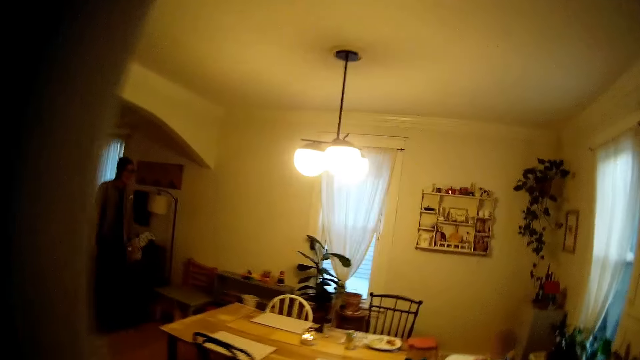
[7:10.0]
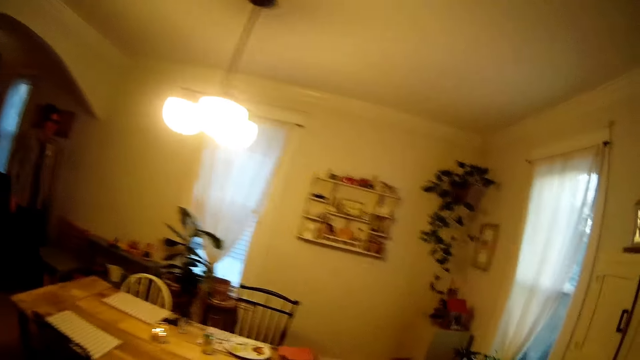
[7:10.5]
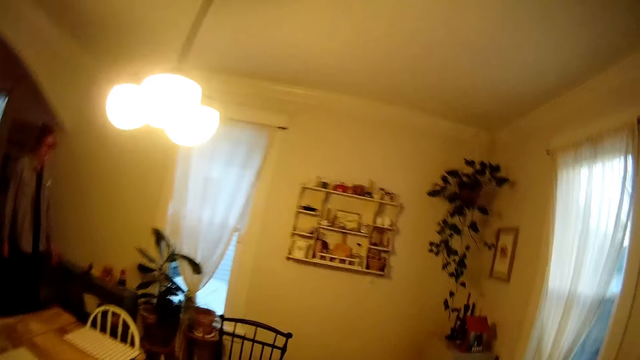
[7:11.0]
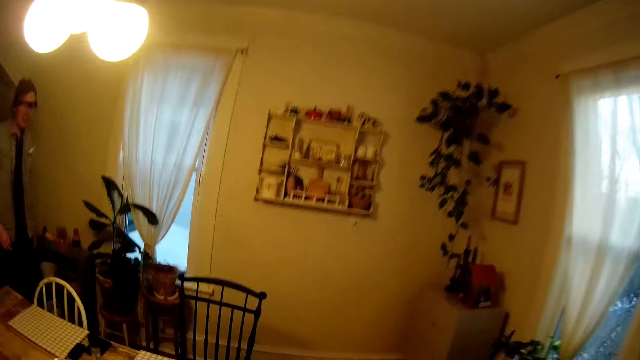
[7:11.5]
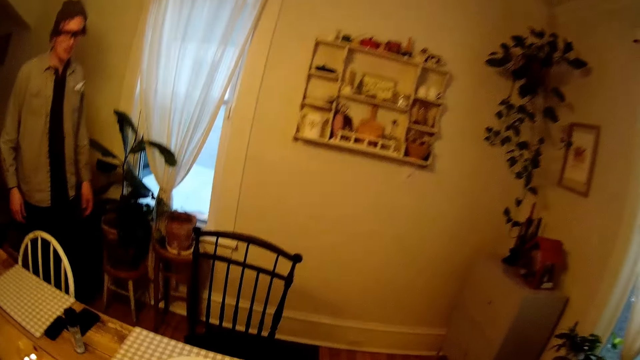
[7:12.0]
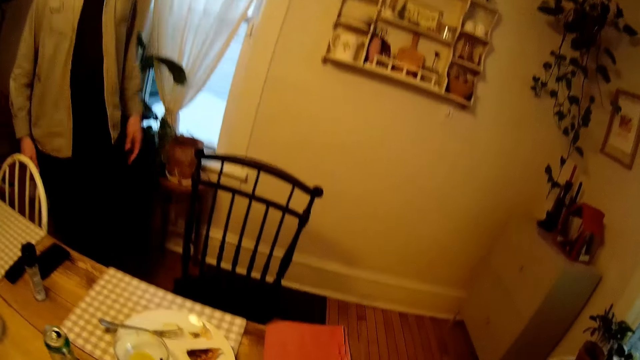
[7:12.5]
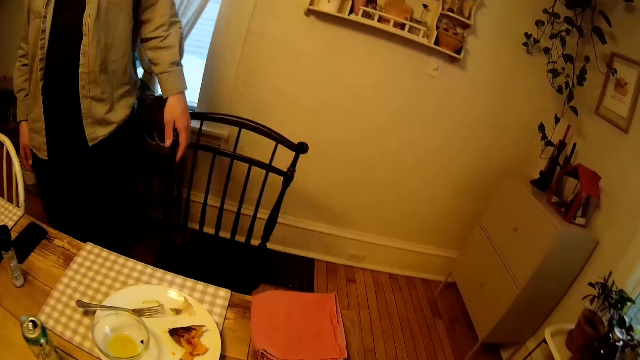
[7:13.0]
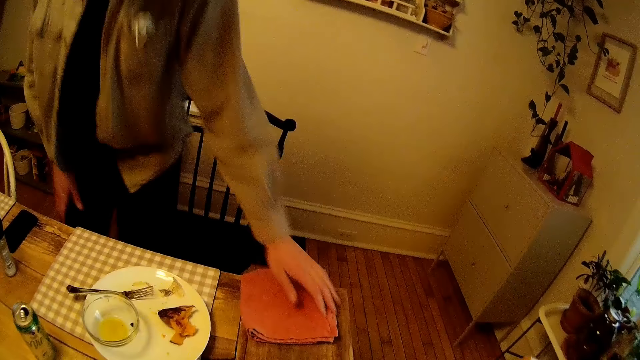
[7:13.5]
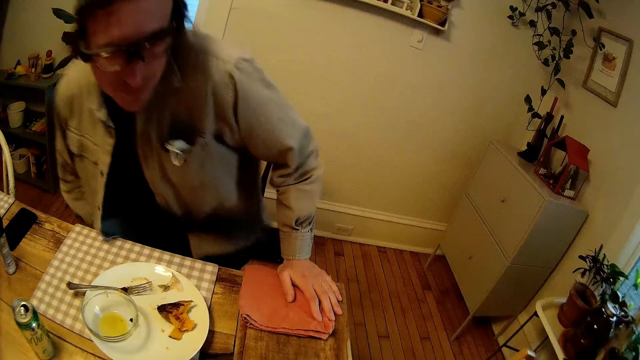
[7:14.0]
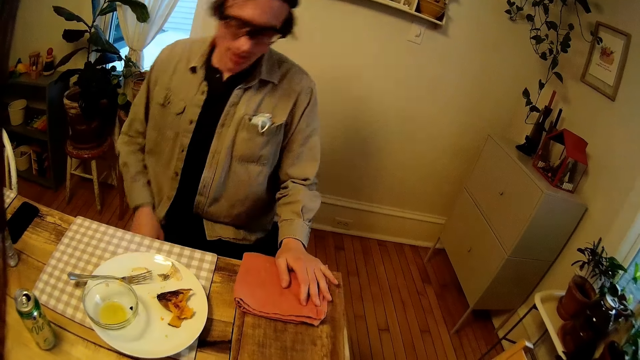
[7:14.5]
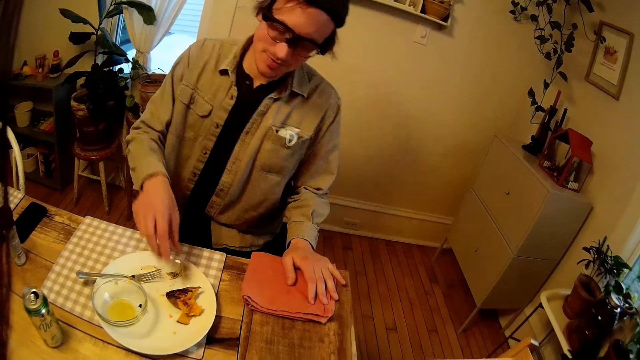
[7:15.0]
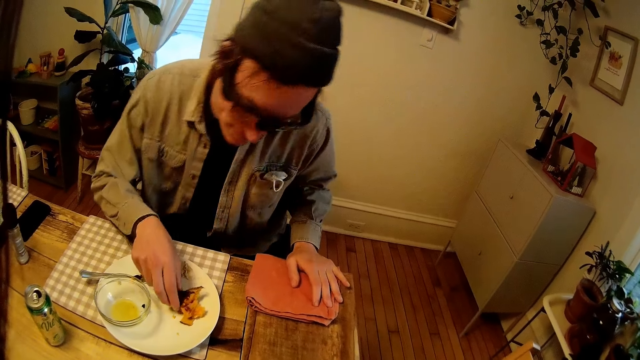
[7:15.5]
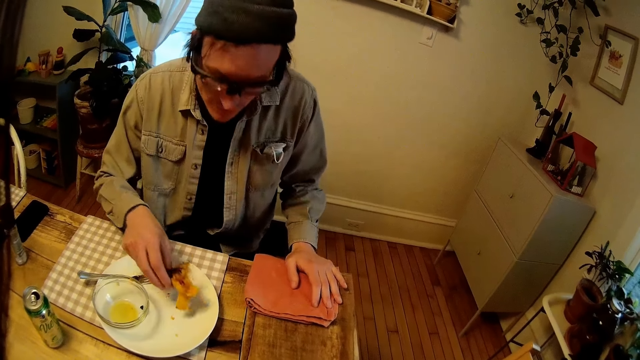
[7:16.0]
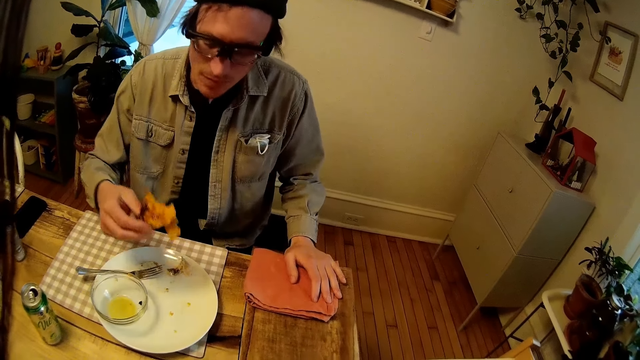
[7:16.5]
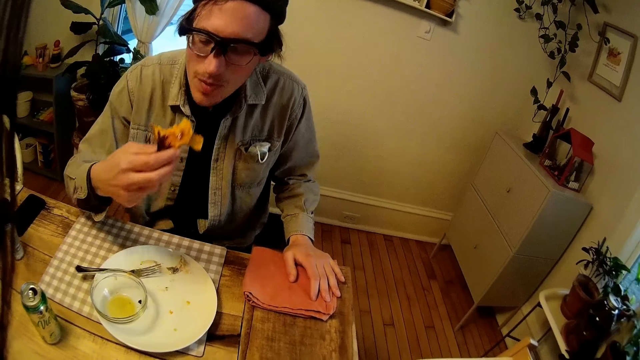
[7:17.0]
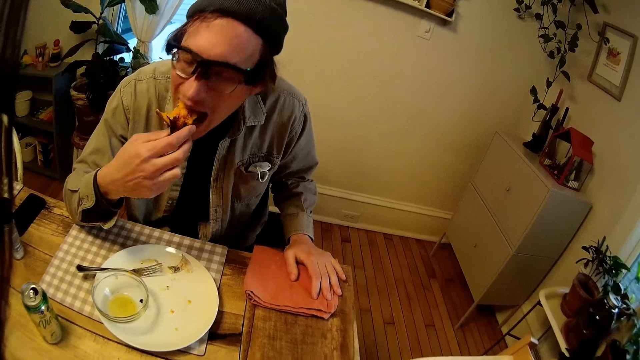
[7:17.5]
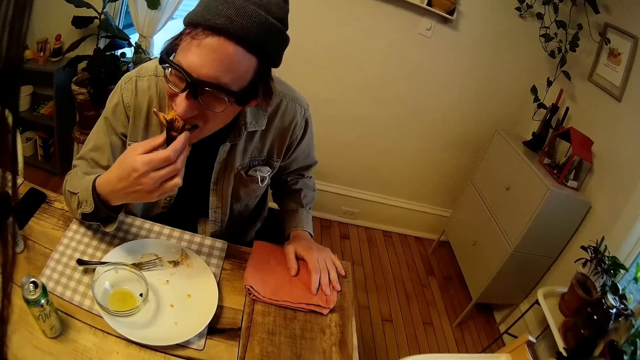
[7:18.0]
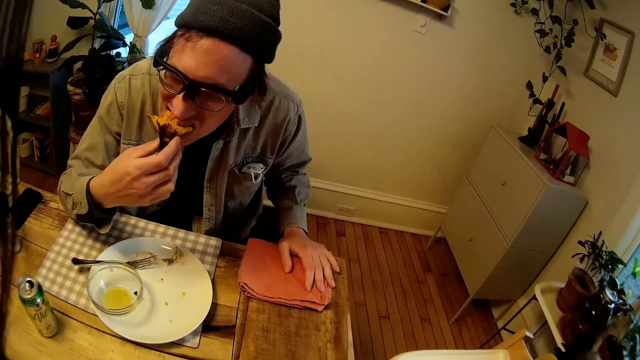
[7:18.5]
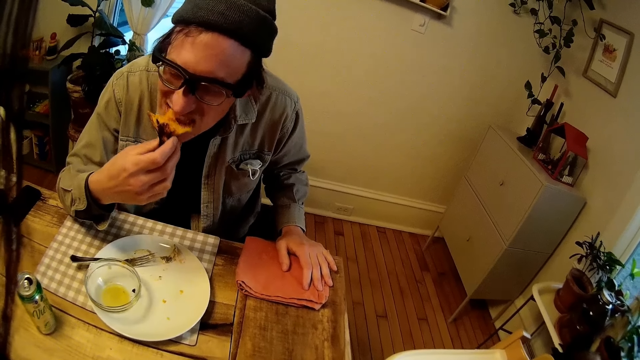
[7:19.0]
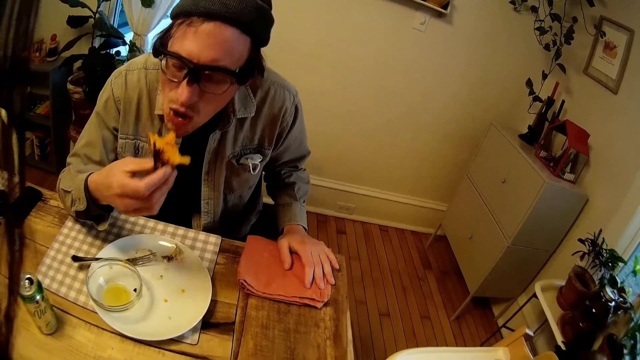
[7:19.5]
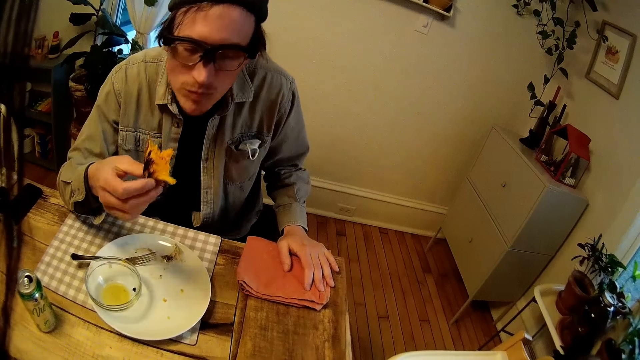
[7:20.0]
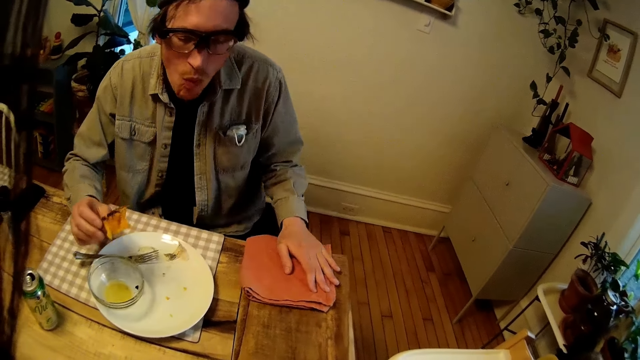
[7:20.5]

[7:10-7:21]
The man moves around and sits on a chair. The man picks up the potato from the plate with his right hand. The man puts the potato in his mouth with the fork in his right hand.

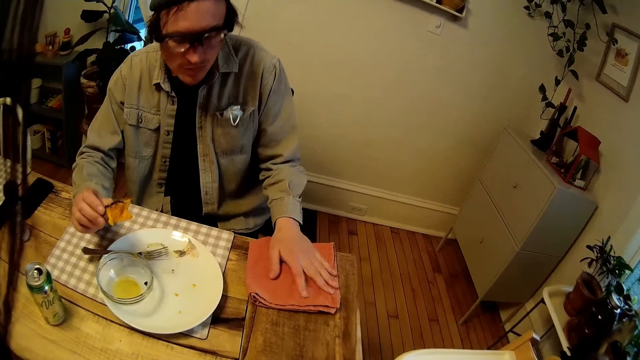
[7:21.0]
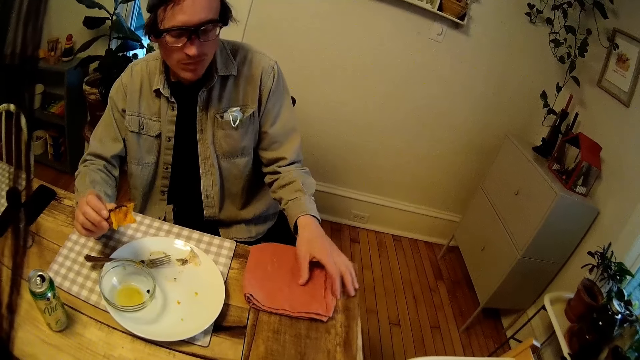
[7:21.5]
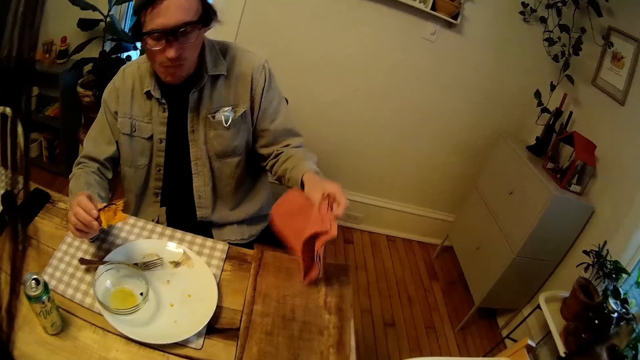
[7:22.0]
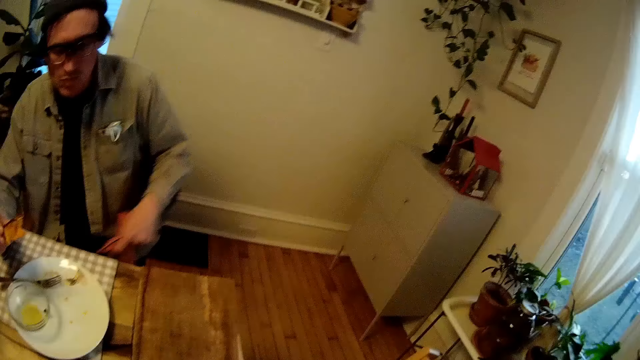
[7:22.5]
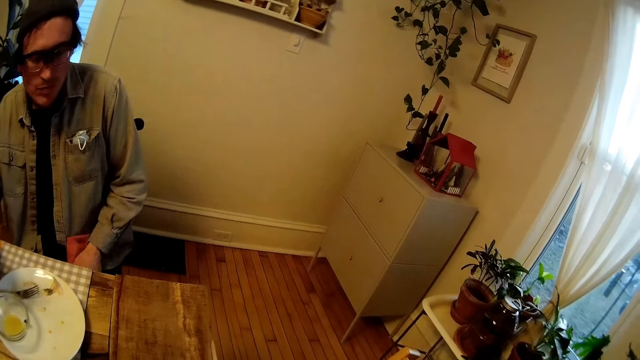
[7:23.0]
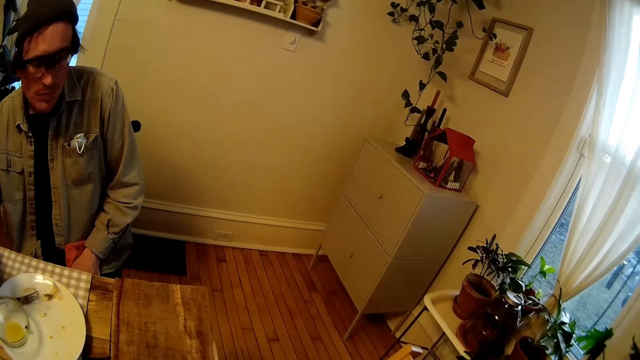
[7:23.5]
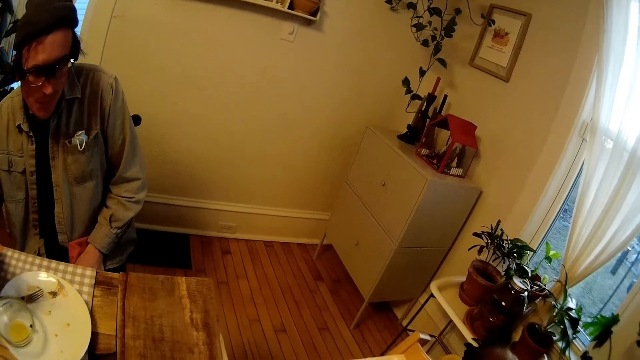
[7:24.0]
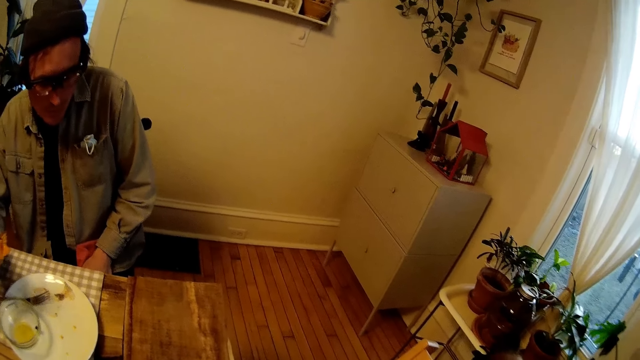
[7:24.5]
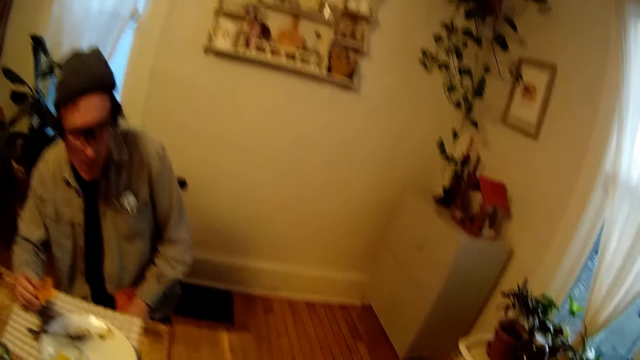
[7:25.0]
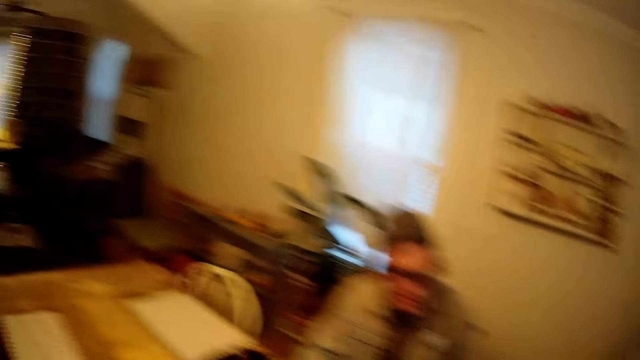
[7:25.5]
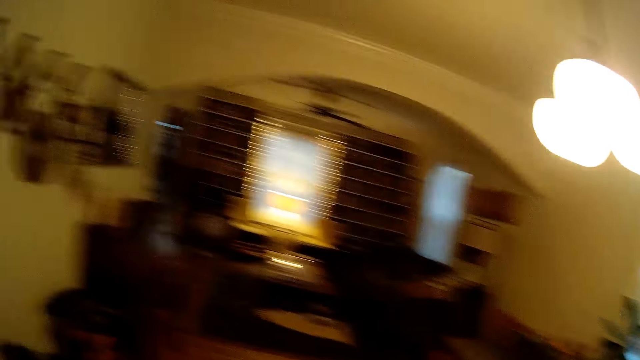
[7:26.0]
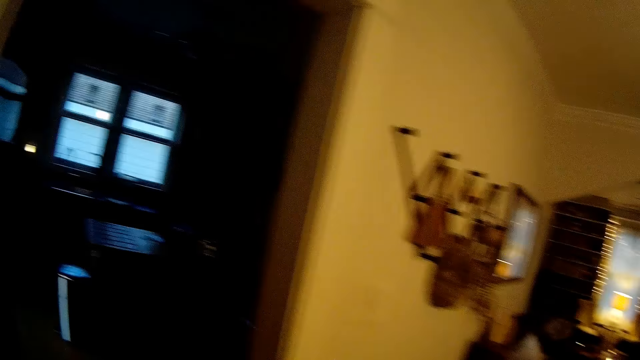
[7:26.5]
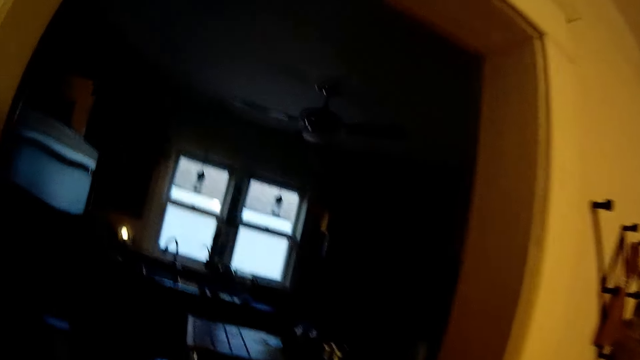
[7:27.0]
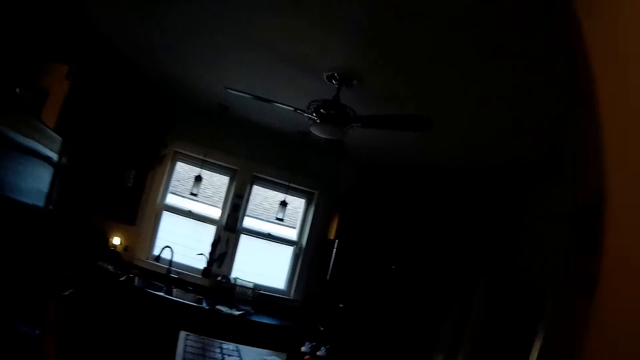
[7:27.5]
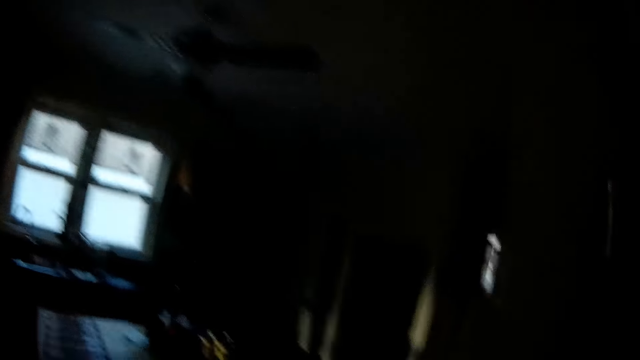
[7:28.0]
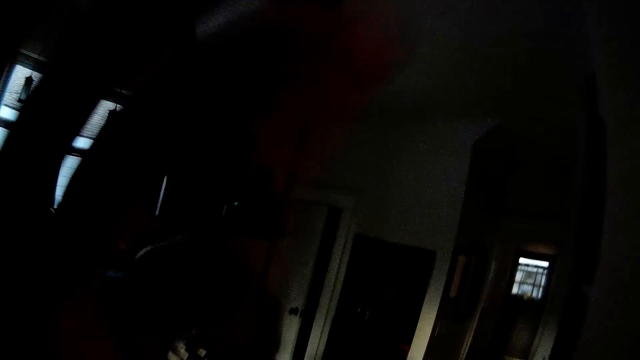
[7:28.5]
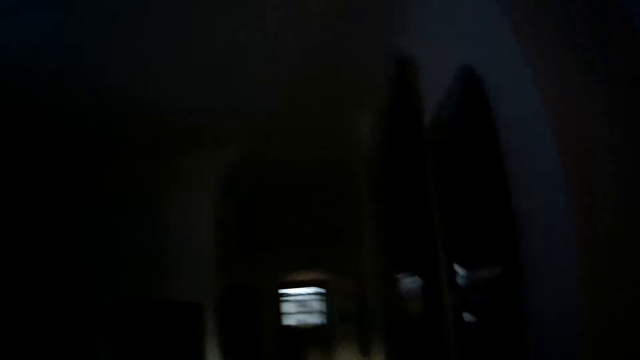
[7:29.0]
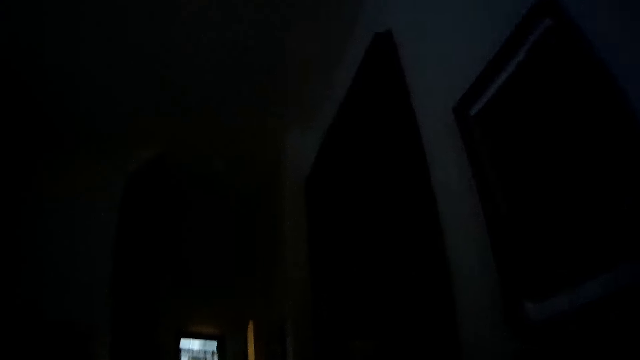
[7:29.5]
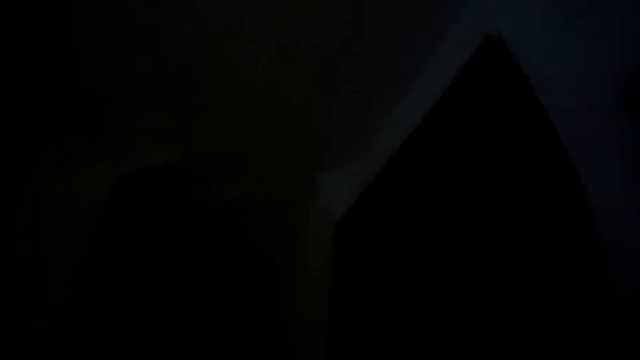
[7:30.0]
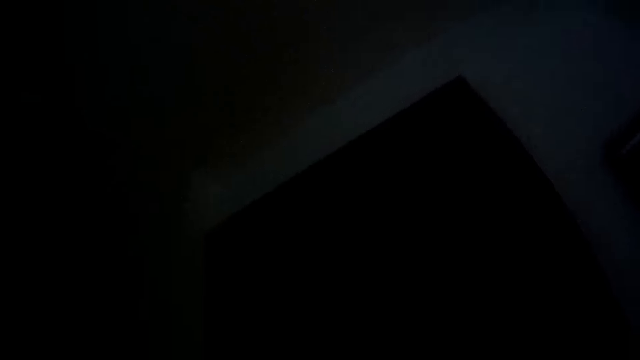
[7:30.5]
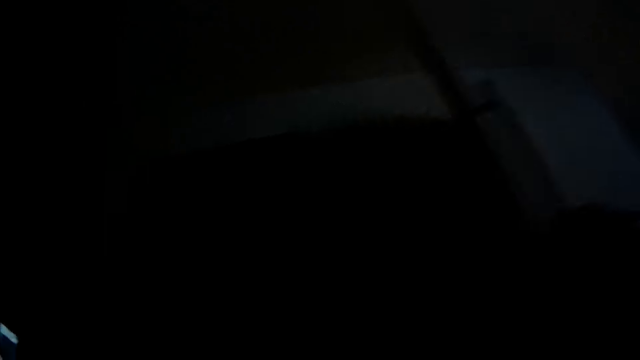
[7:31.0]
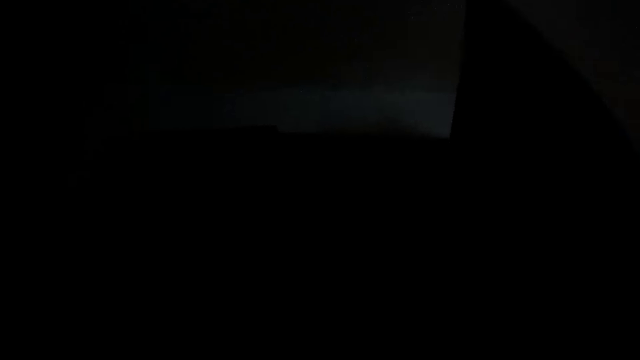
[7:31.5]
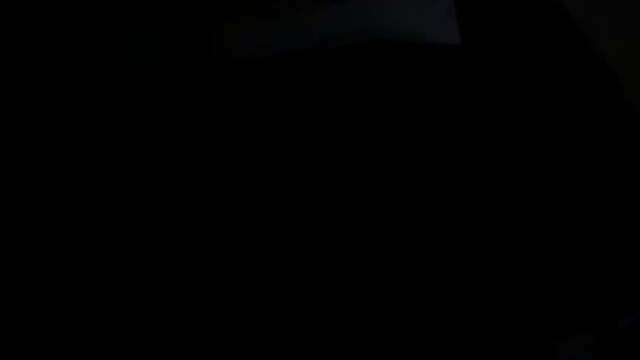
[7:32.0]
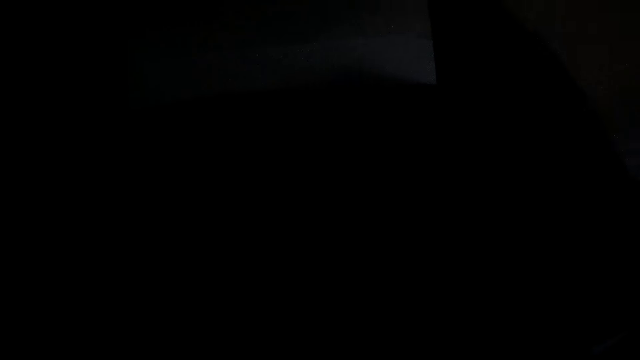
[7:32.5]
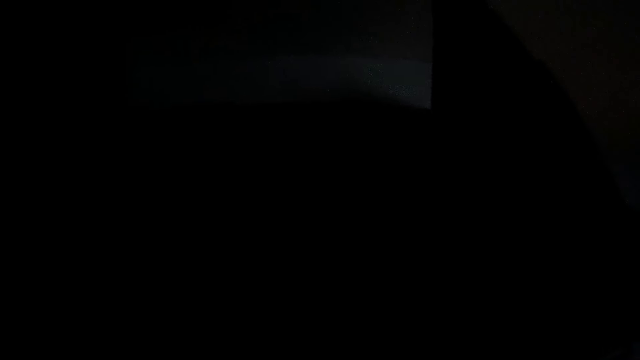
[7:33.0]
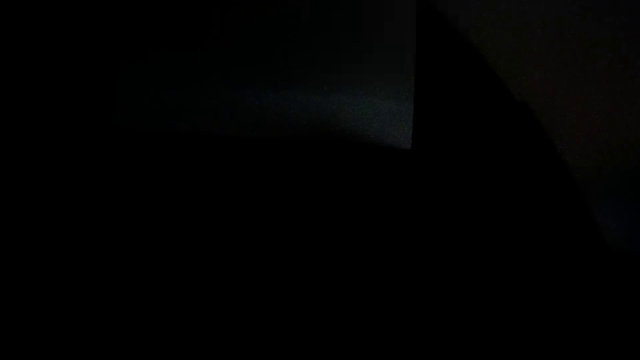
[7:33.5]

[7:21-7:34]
The man moves the cloth from the table to his lap with his left hand and rests his hand on the thigh. The man talks to the camera wearer. The camera wearer moves around. They talk to another man.
